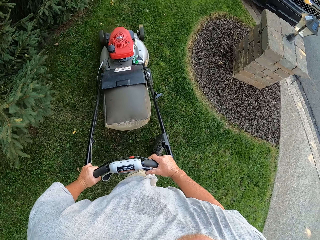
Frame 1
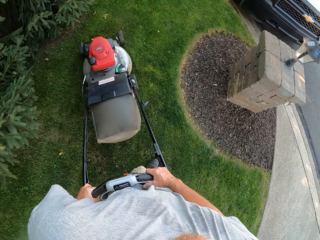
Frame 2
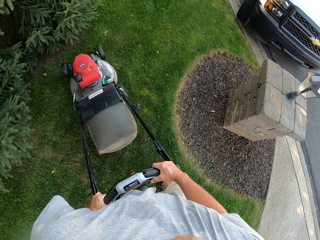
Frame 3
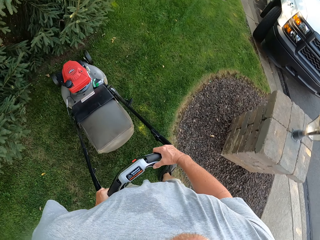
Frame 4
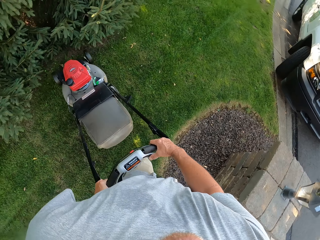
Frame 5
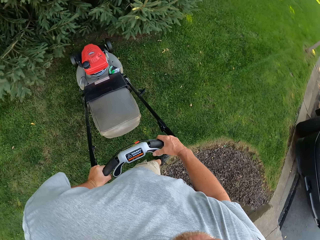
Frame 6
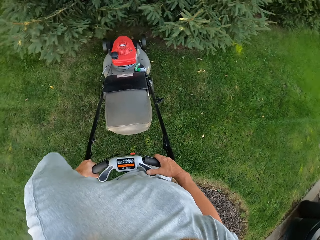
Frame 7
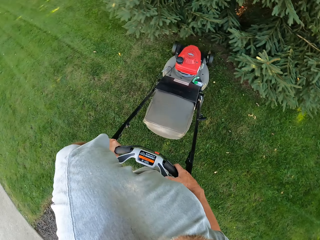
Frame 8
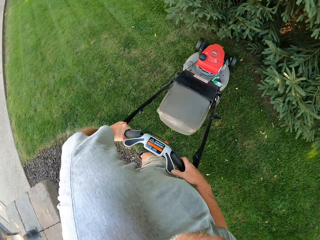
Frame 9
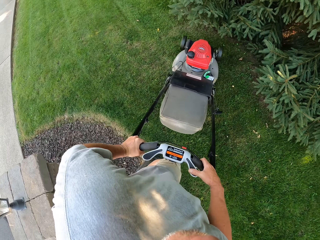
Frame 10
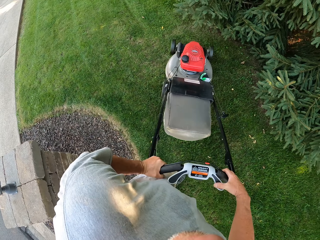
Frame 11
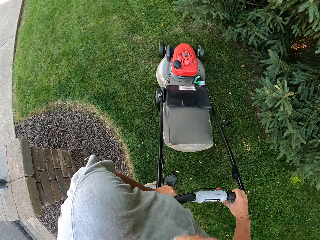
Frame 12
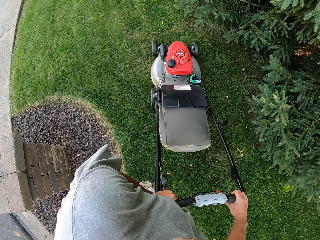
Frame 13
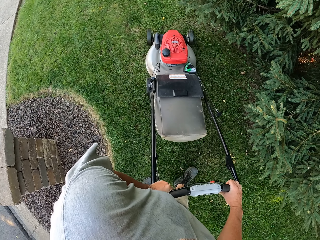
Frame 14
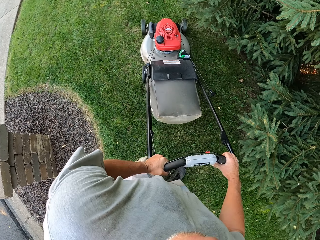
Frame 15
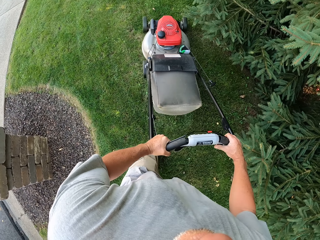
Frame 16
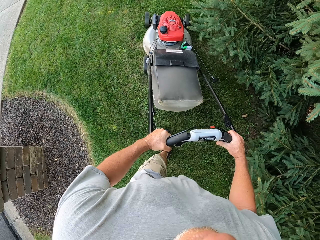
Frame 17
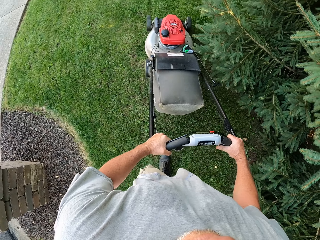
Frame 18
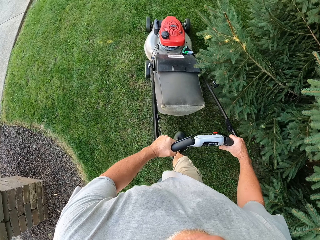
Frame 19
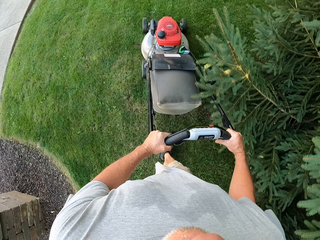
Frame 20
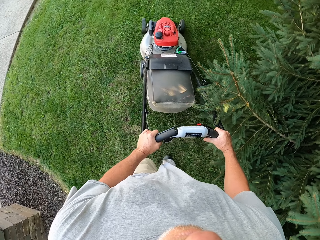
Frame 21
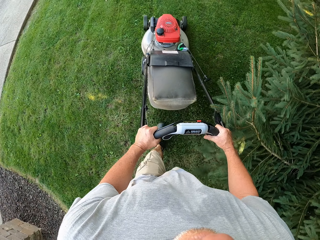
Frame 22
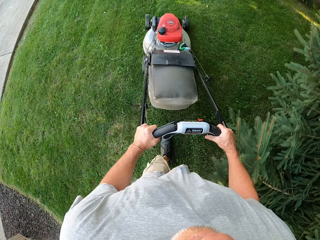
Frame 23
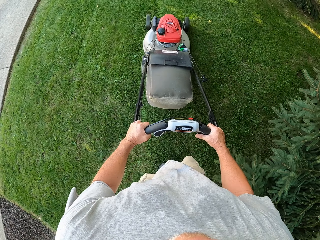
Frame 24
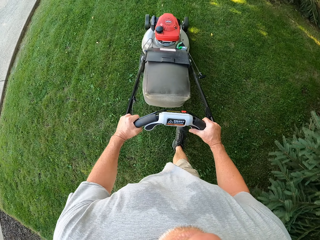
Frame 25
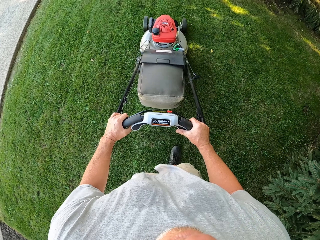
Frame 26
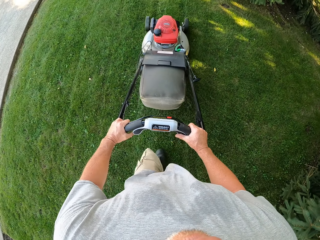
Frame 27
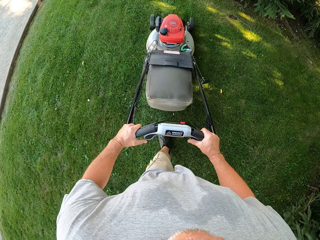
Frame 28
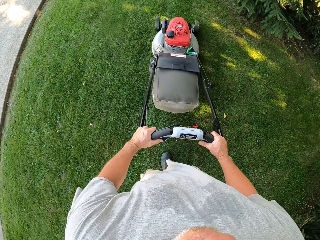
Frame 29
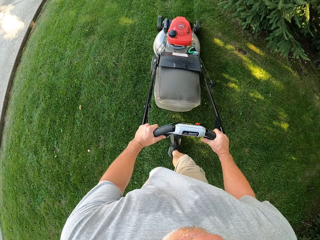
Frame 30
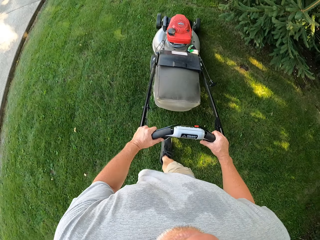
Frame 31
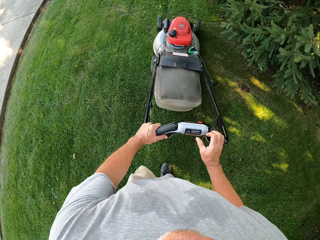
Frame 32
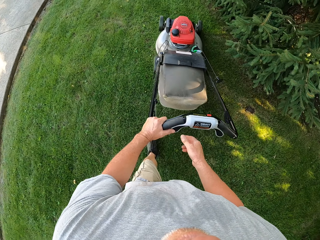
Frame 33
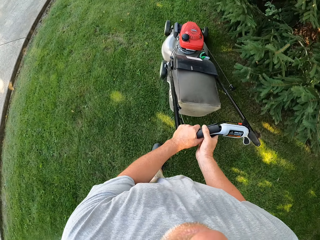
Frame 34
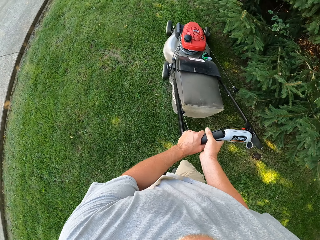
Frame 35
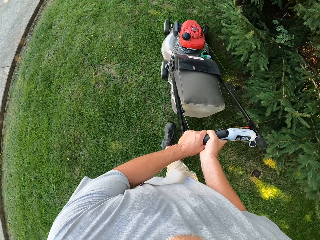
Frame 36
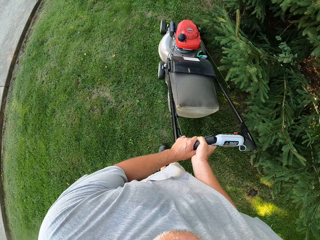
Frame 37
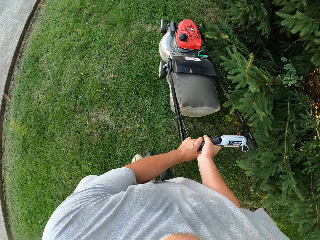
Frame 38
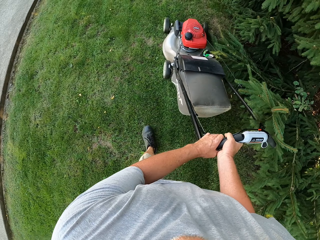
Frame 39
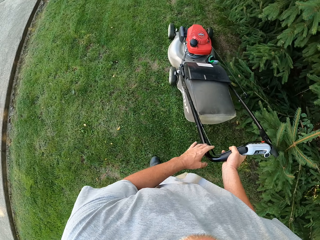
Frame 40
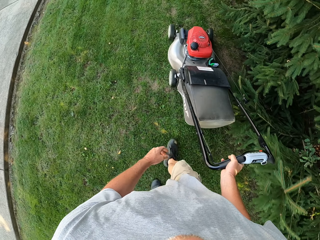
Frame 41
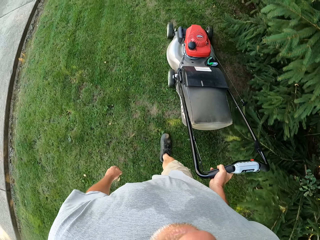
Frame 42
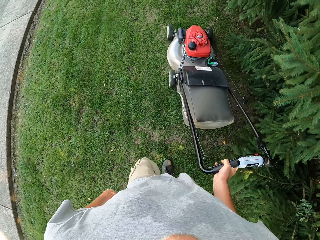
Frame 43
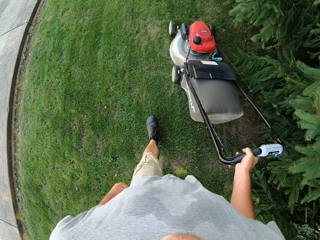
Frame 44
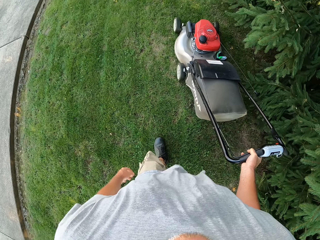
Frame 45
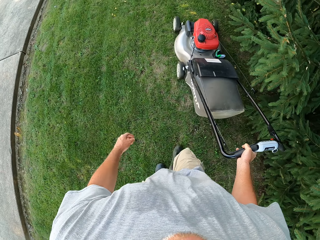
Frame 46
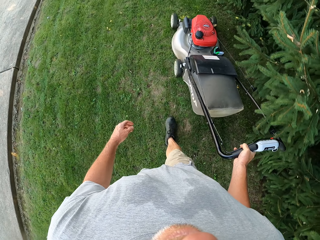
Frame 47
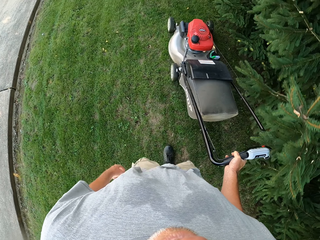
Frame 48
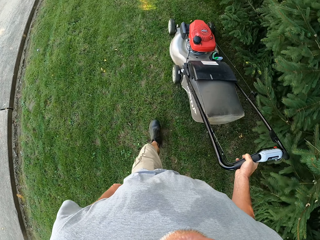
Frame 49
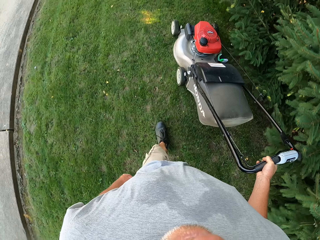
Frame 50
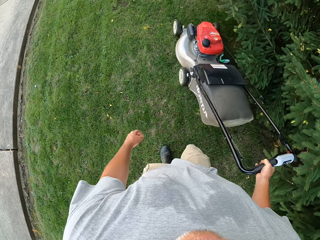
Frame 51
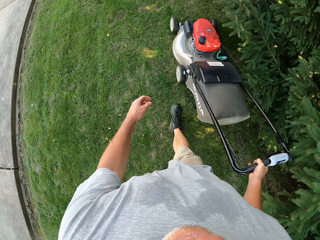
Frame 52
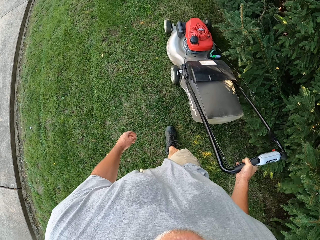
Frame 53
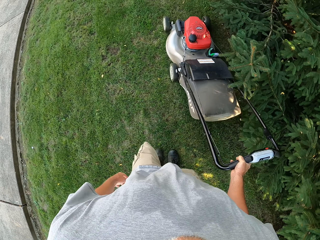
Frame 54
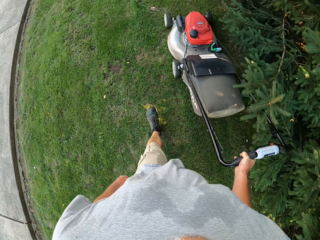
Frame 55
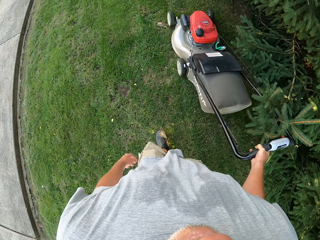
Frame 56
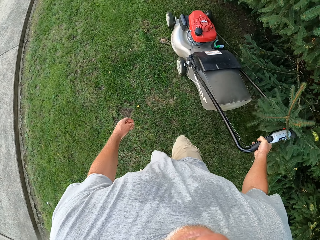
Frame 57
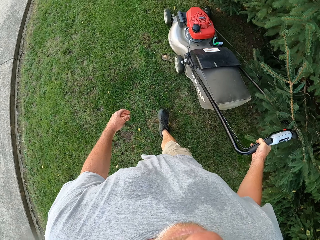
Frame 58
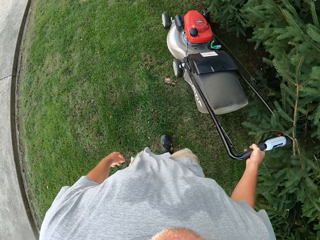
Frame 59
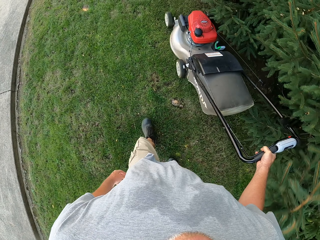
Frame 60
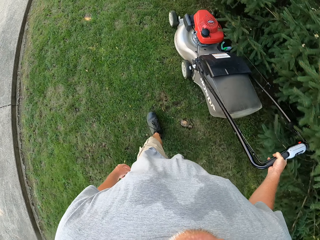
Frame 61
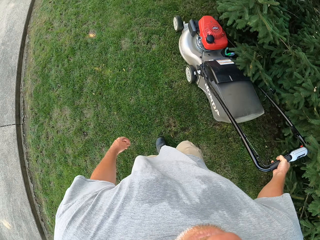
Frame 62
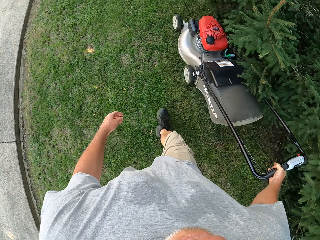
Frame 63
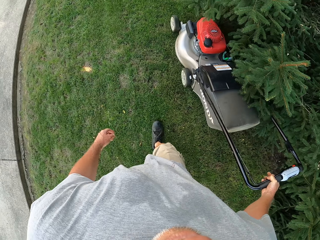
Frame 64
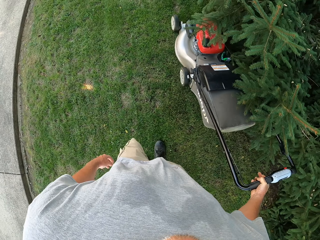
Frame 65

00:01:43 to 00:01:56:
The camera wearer turns around. They cut the grass using a lawnmower. They mow the lawn. They remove the left hand from the lawnmower. They cut the grass using the lawnmower.

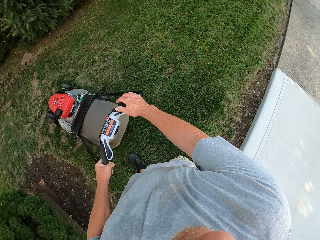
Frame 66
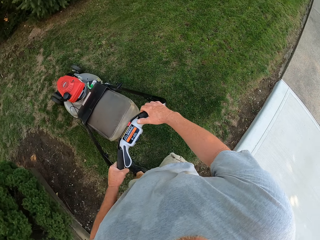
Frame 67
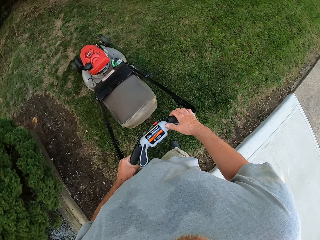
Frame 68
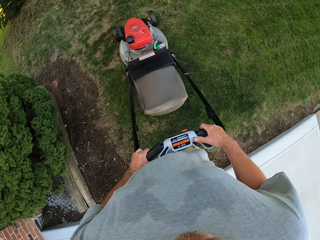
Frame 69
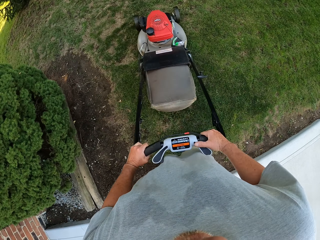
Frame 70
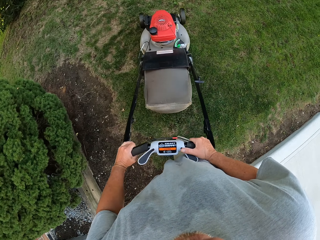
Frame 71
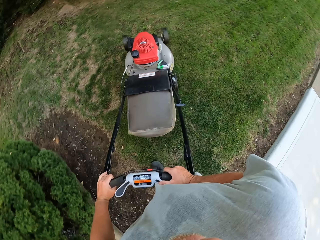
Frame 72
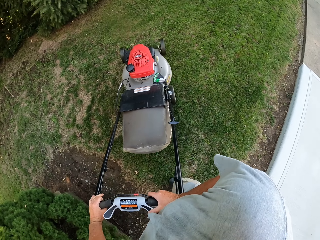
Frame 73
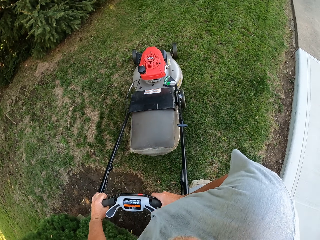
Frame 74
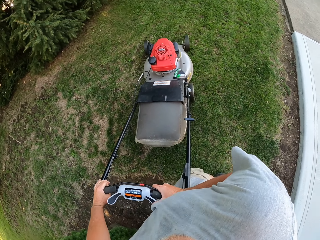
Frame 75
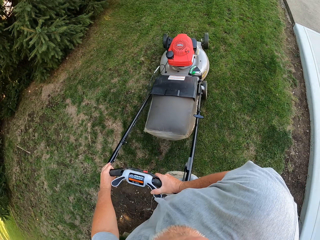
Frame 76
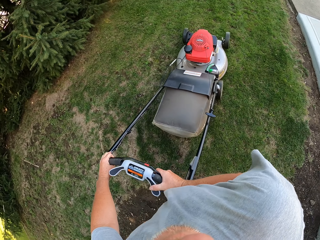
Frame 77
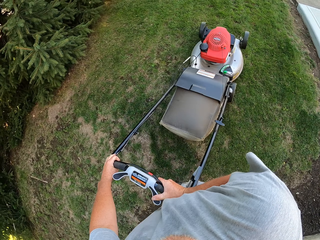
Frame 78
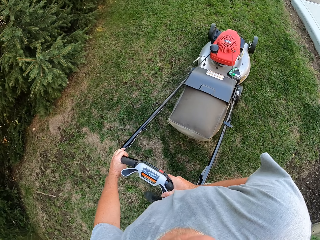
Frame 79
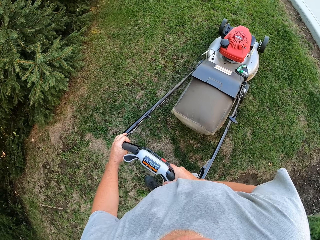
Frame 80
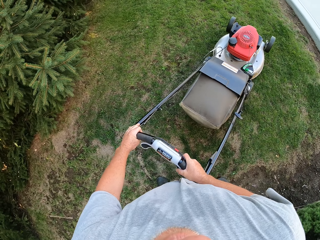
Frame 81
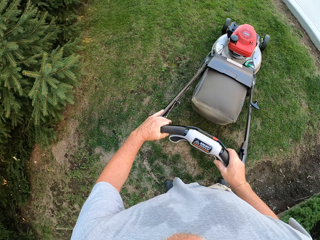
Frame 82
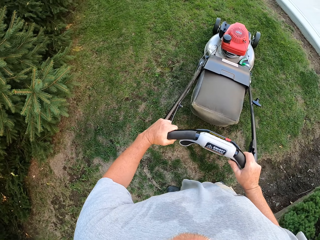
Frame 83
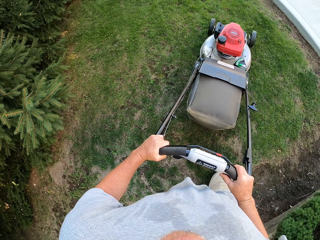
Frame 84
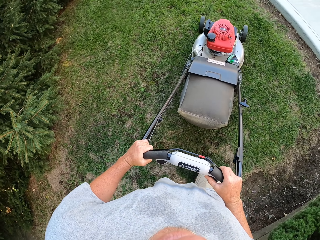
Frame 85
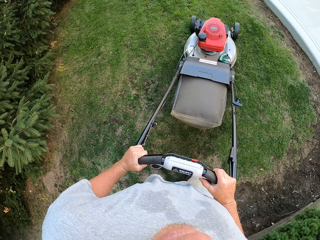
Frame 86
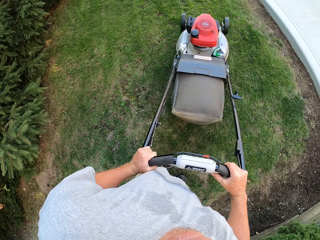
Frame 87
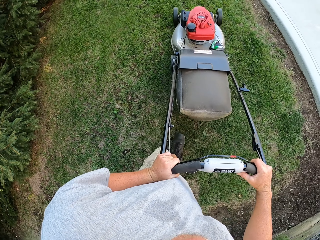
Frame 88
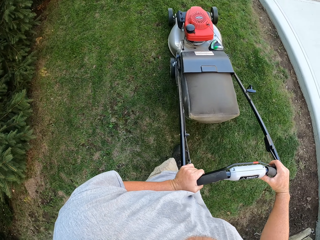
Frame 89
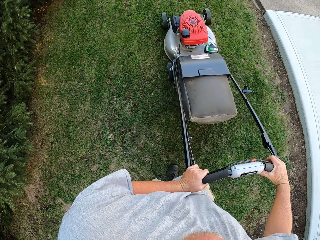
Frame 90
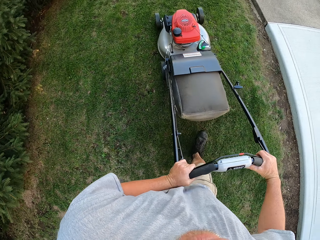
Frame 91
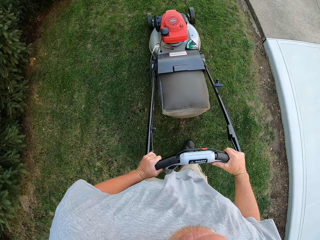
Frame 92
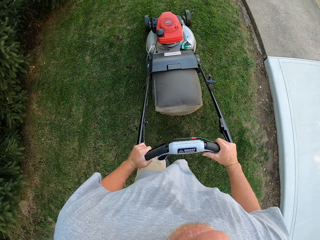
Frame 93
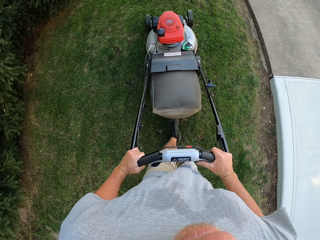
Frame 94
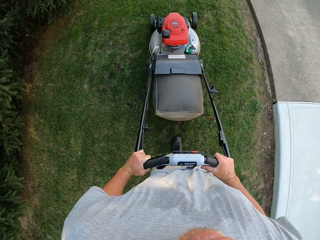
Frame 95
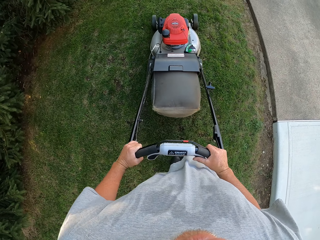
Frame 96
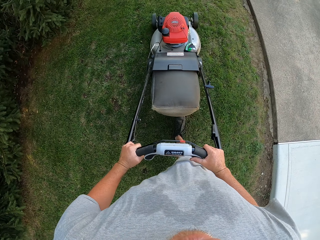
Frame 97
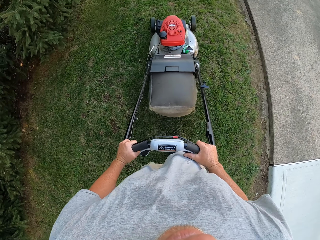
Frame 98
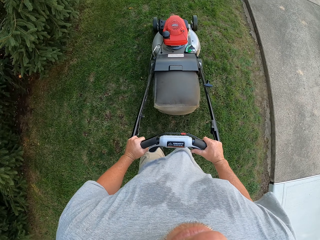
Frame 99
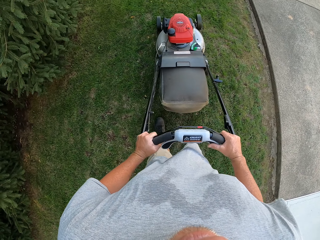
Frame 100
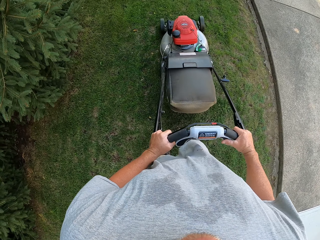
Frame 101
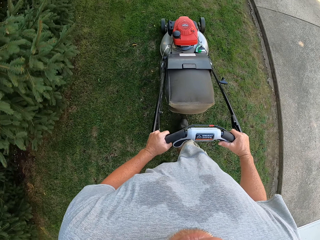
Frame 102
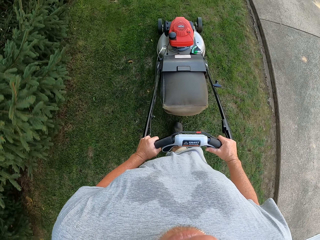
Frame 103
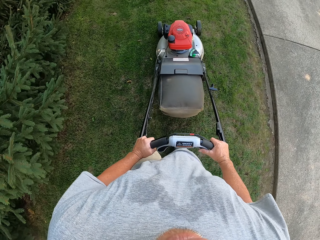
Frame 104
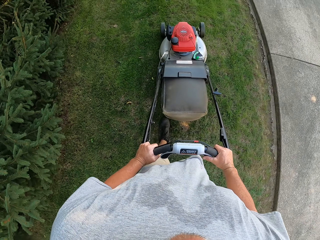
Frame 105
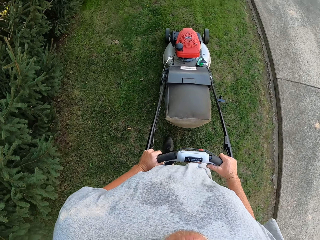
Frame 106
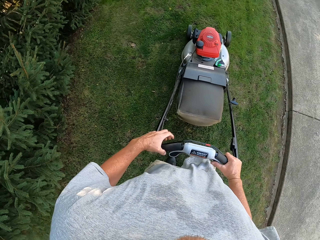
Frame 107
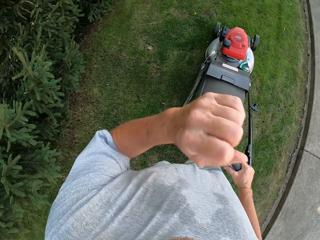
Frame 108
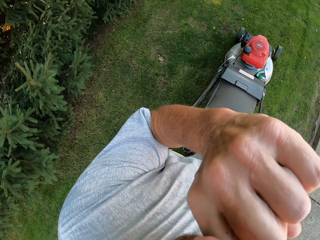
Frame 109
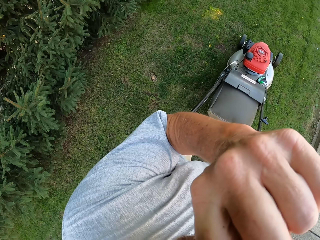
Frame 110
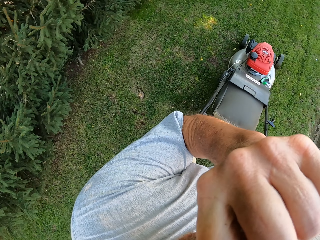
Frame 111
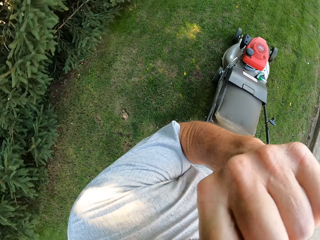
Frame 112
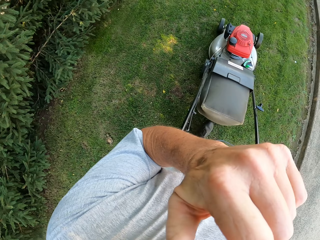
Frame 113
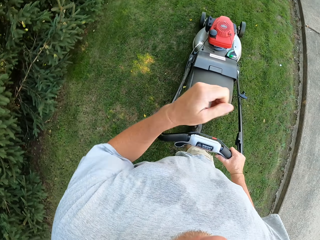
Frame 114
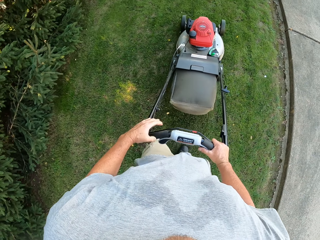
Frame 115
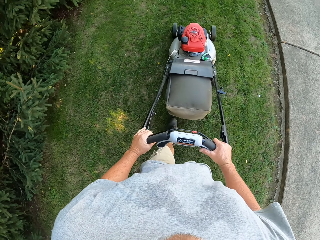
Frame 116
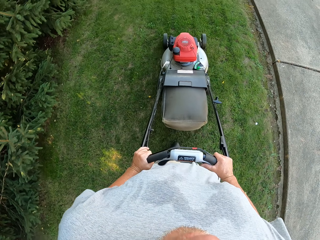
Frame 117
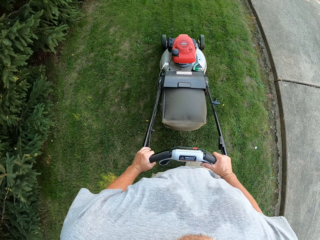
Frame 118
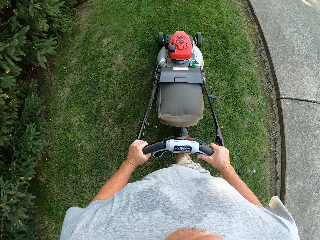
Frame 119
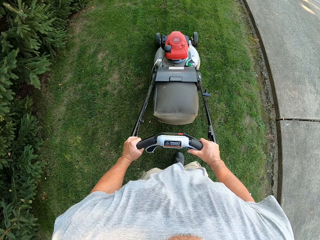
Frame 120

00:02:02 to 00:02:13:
The camera wearer moves the right hand. He holds the lawnmower with both hands. He cuts the grass using the lawnmower. He turns around. He mows the lawn. He lifts the left hand. He holds the camera. He touches his face. He cuts the grass using the lawnmower.
